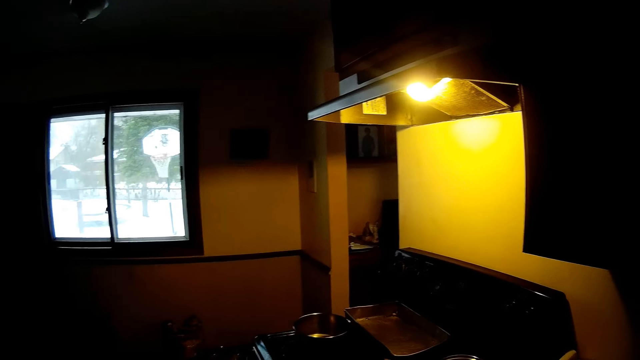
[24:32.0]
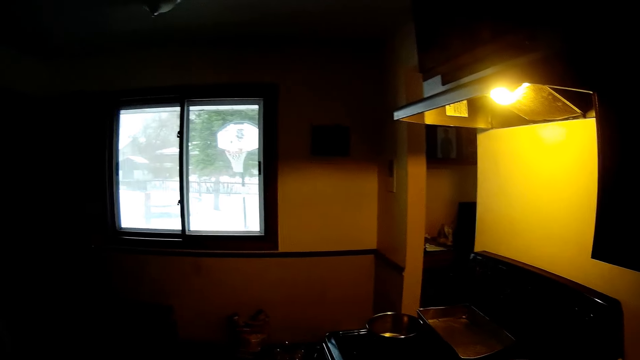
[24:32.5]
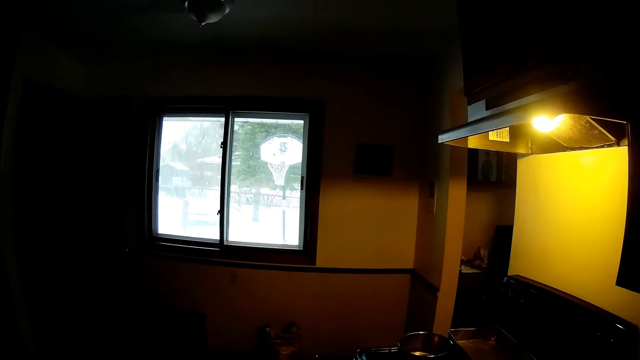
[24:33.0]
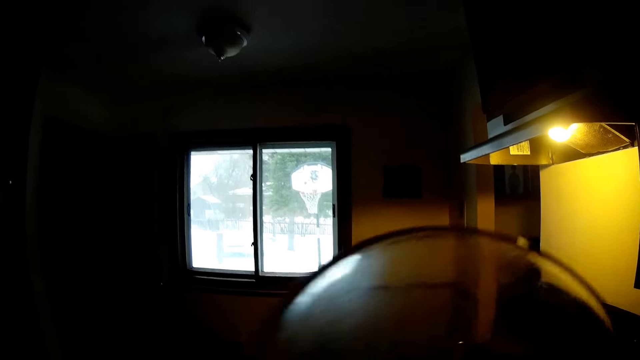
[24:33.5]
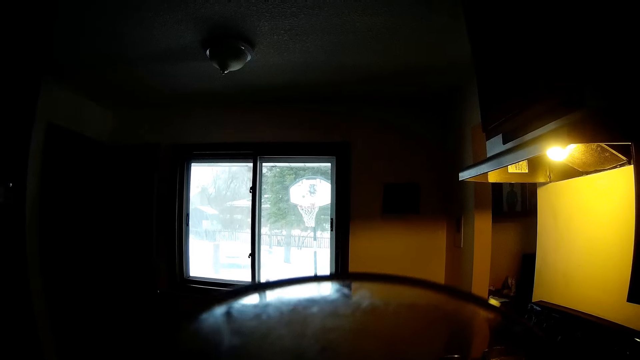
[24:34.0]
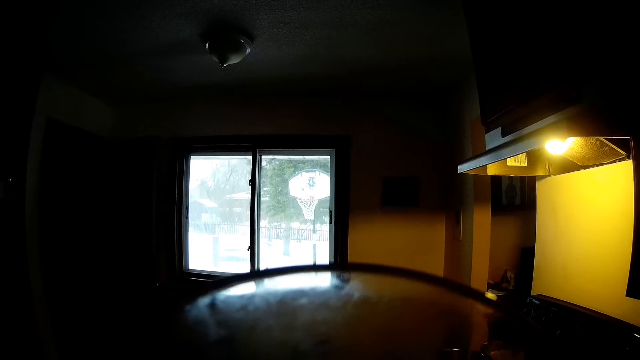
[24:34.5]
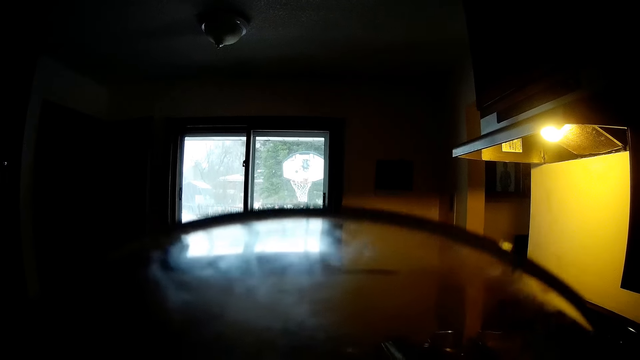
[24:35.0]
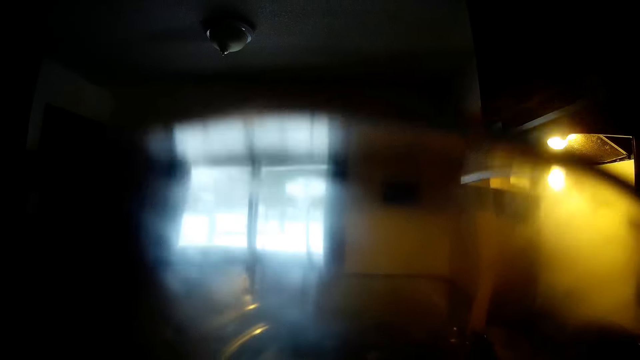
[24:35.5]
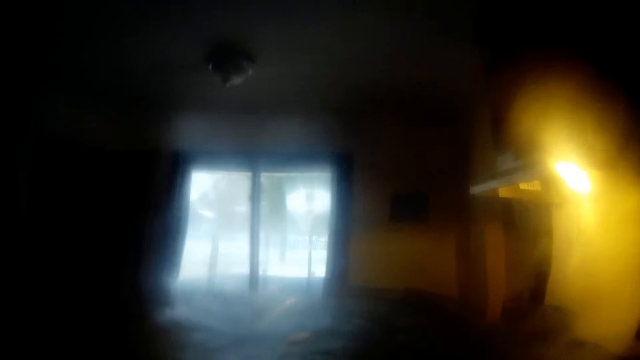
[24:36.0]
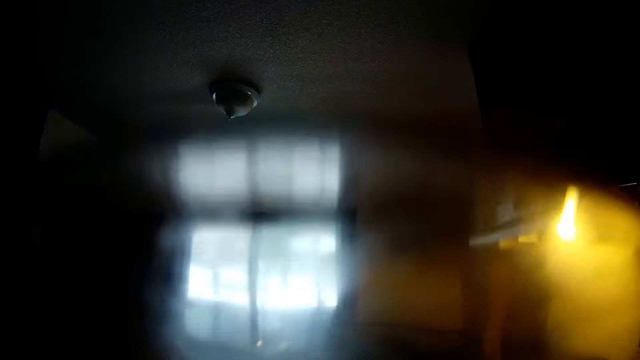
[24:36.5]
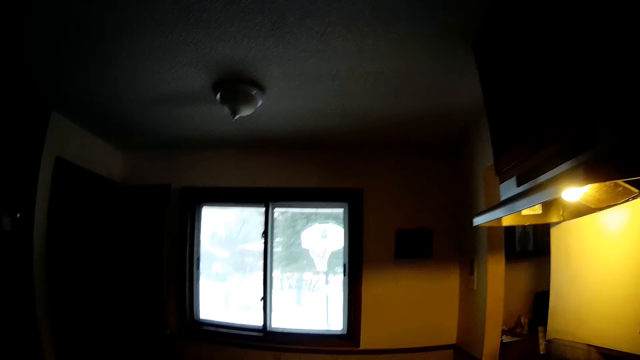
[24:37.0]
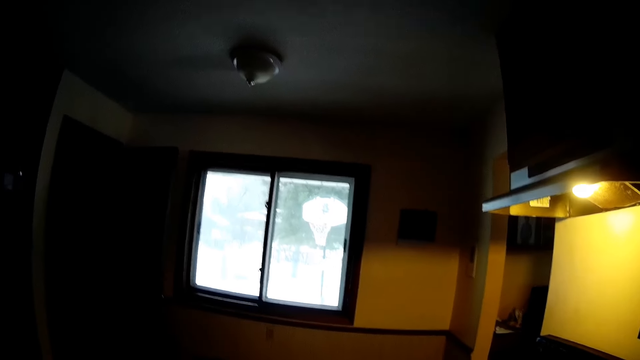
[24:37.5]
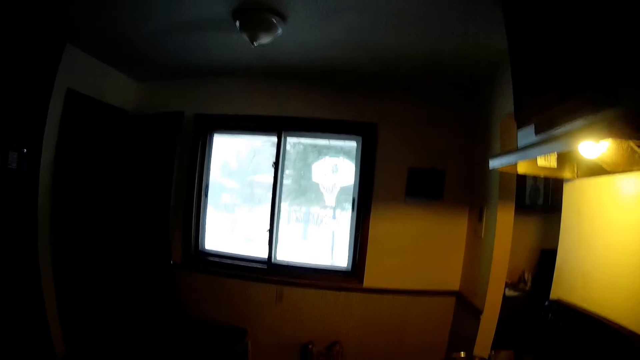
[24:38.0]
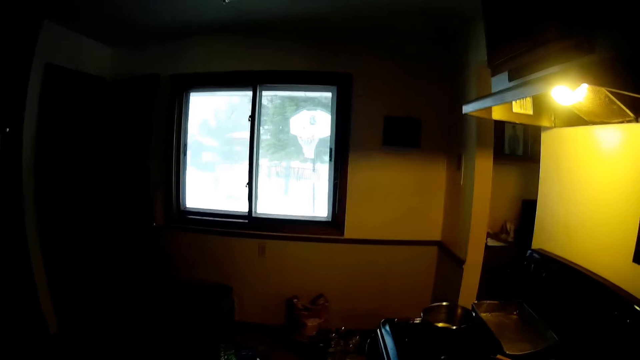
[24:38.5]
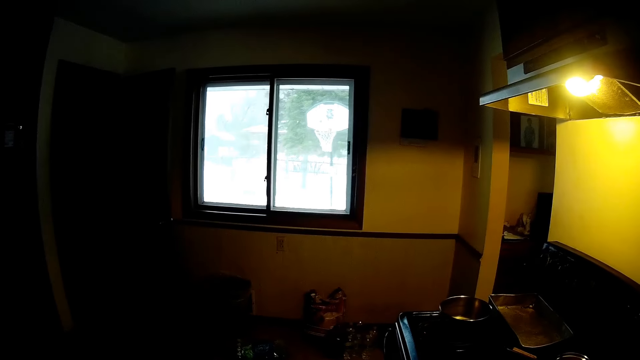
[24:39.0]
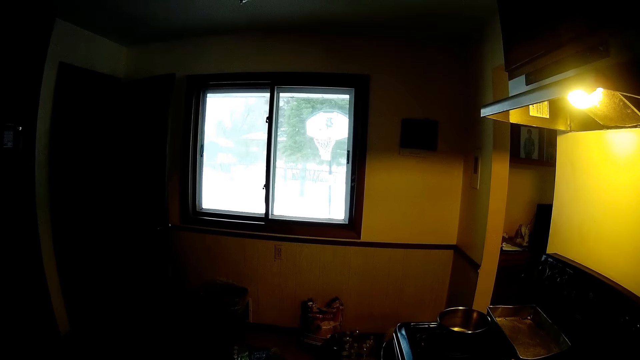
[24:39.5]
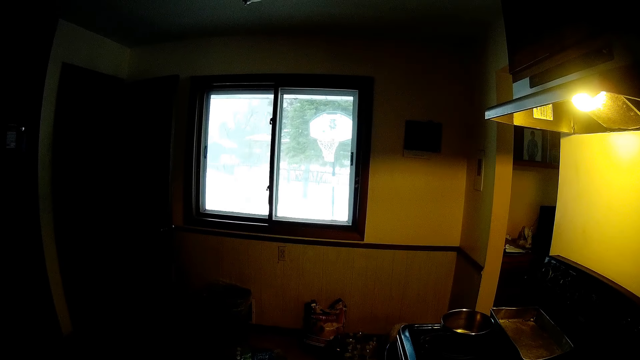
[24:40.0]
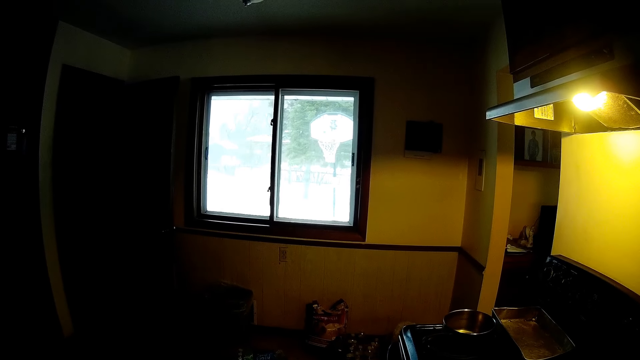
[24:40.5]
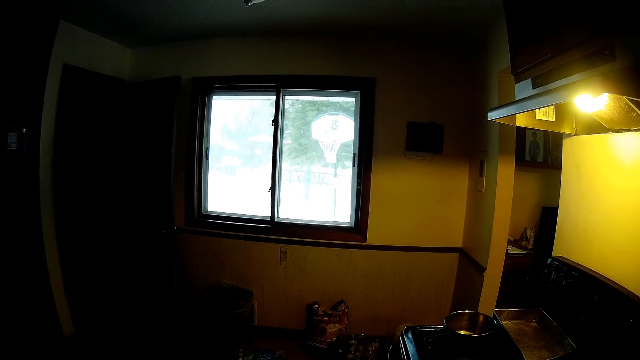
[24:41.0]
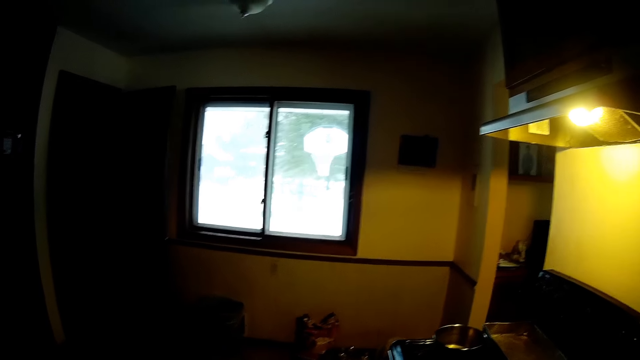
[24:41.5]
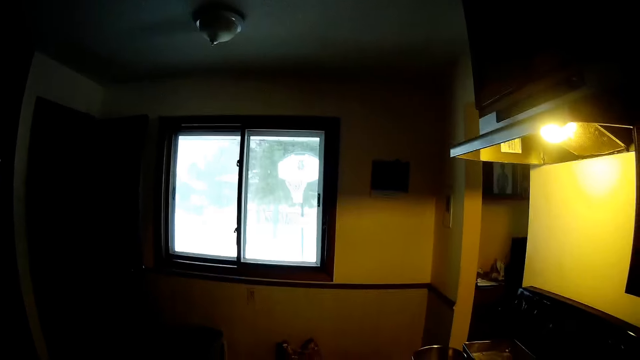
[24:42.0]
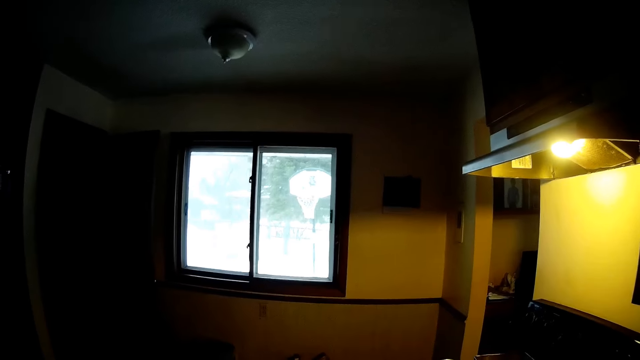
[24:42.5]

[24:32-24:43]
The camera wearer looks around. They look around again.

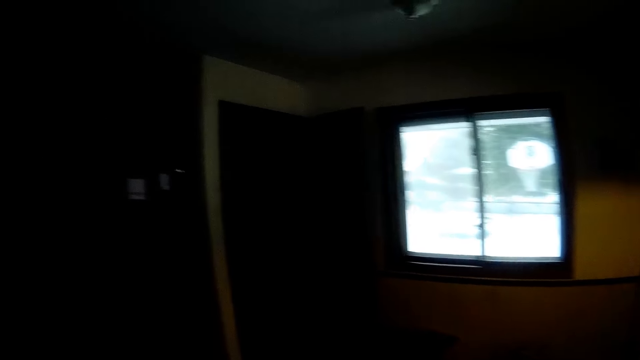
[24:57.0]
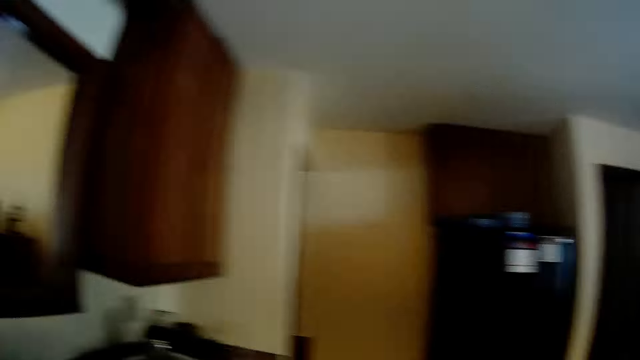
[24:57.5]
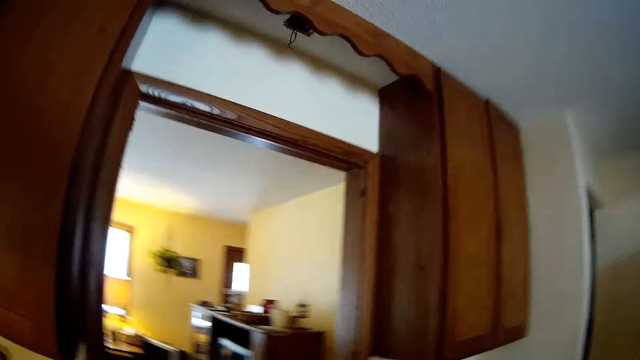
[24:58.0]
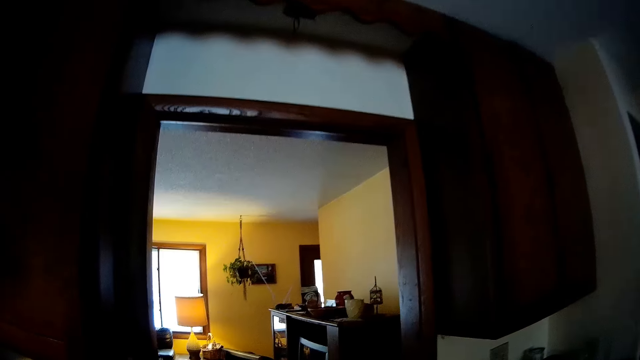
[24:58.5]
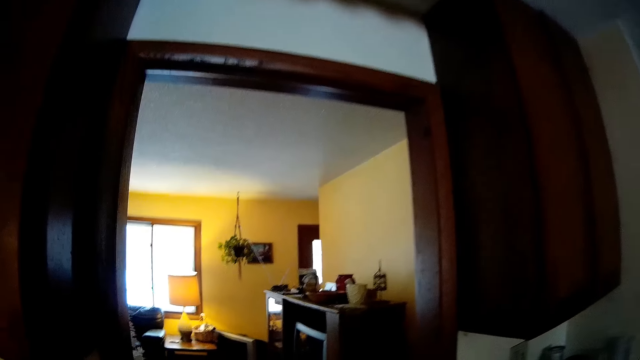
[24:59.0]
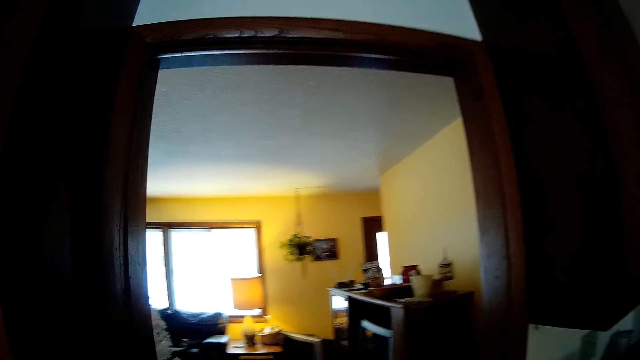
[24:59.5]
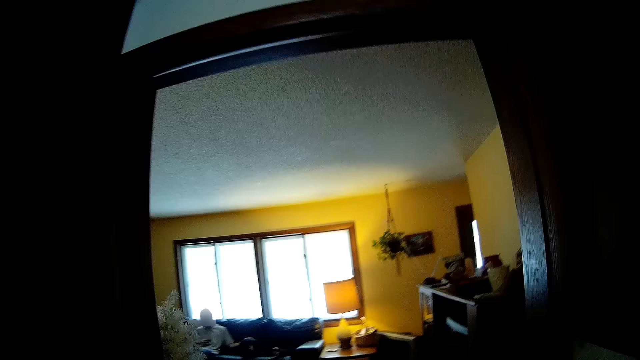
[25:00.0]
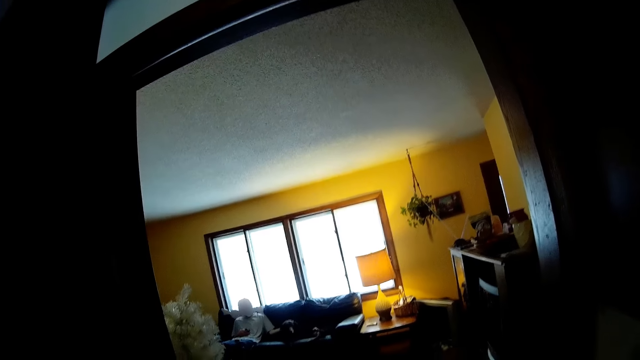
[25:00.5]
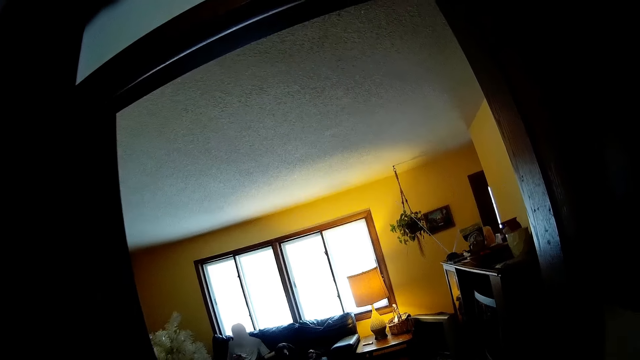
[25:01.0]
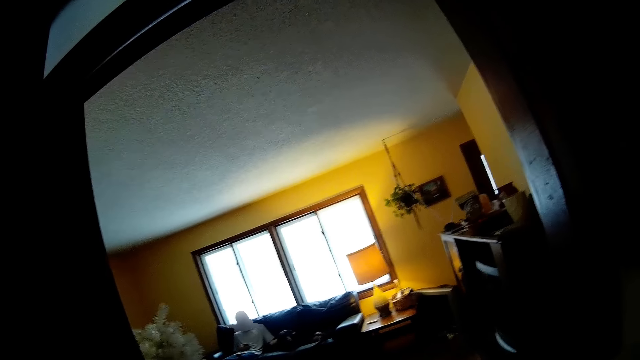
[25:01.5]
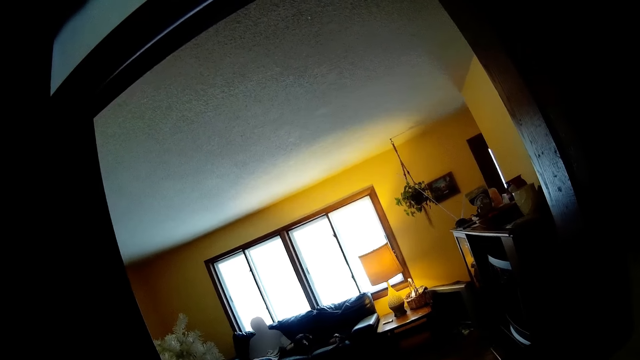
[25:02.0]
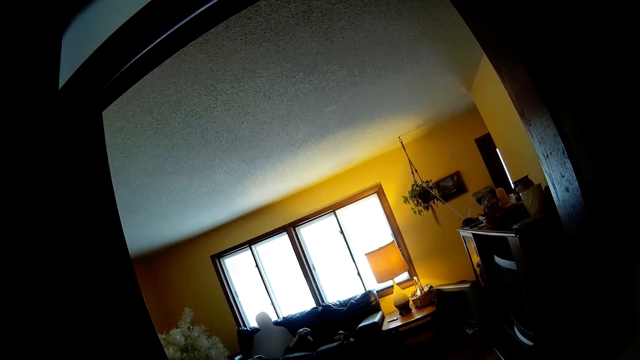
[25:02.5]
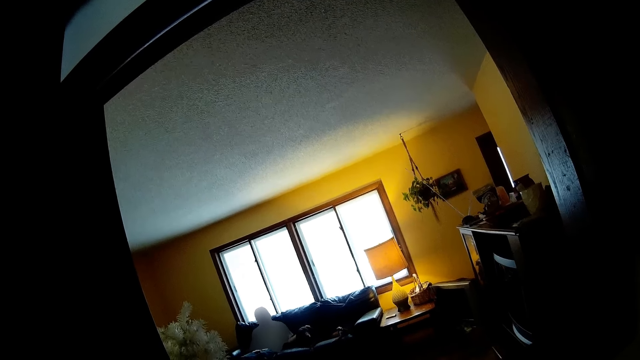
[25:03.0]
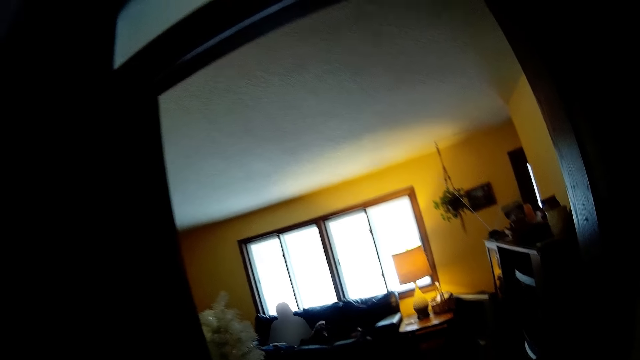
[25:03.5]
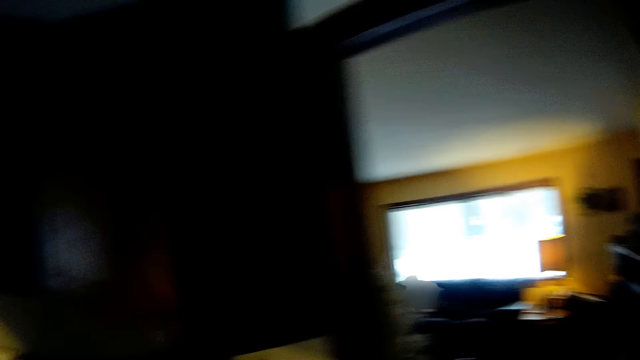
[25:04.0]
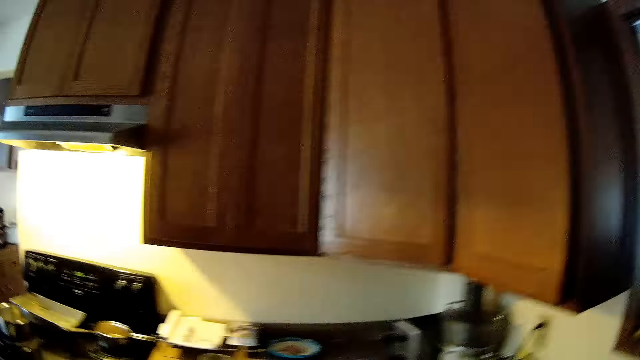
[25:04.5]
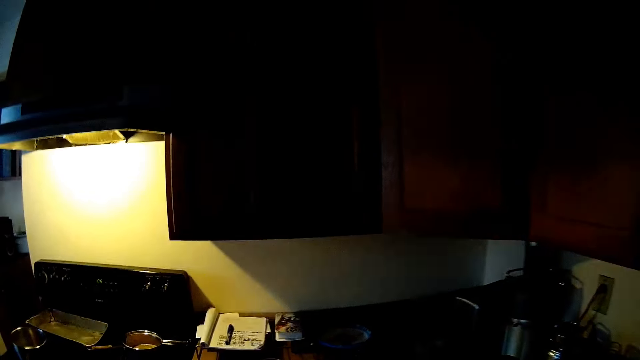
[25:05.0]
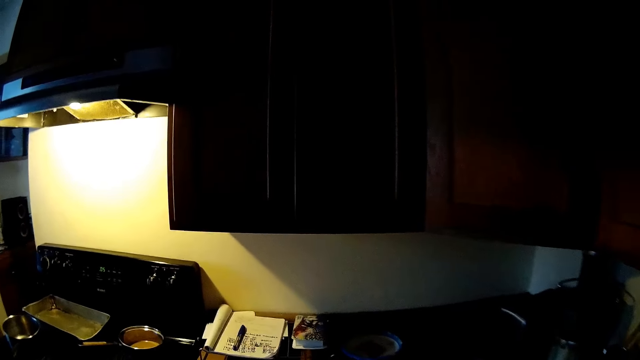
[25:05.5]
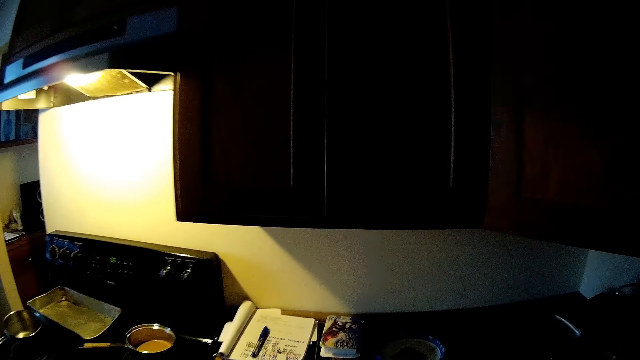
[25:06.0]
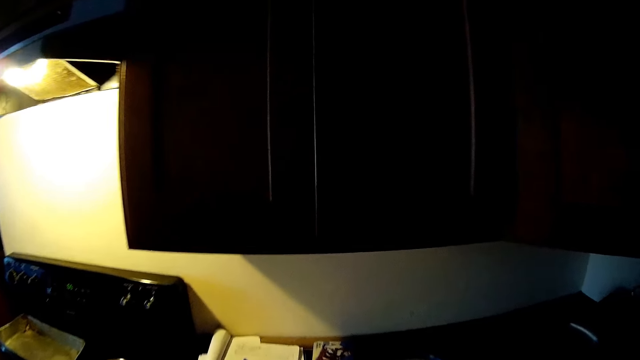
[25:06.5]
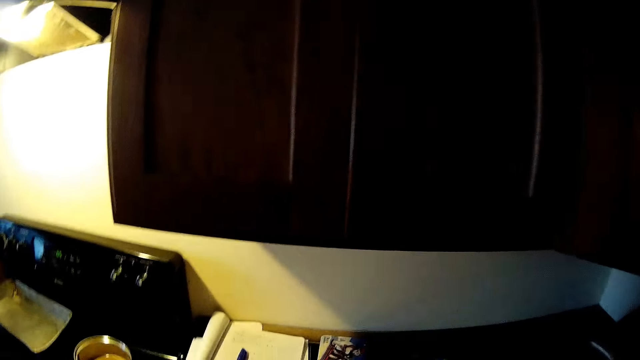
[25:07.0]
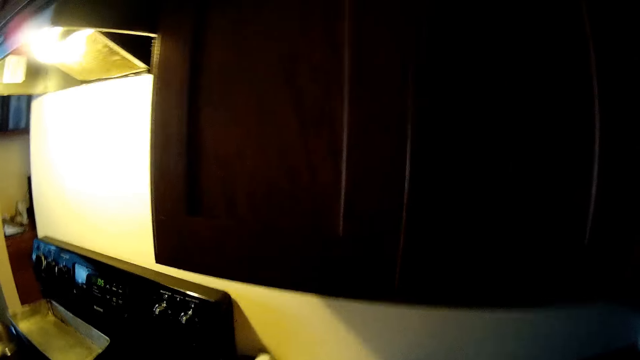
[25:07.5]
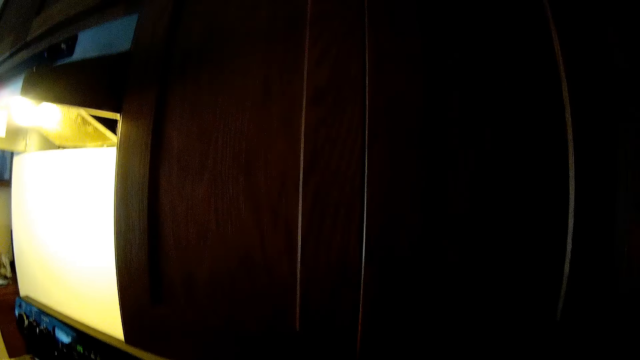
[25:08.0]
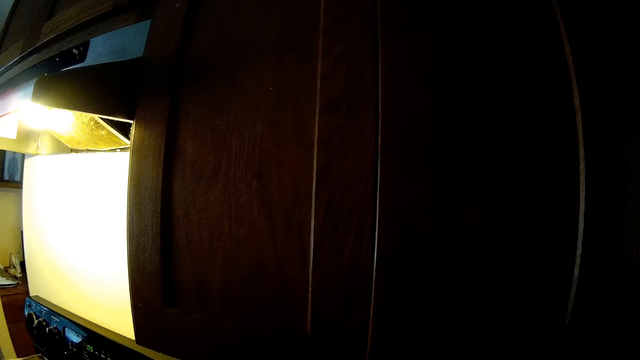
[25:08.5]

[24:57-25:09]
The camera wearer walks around the house.
